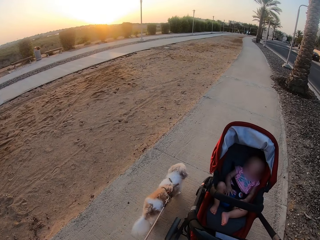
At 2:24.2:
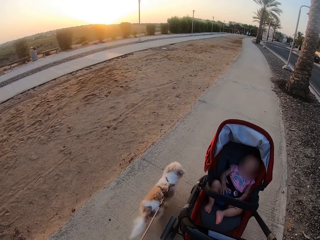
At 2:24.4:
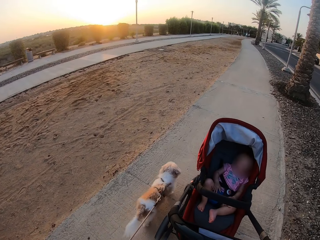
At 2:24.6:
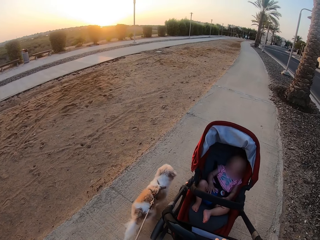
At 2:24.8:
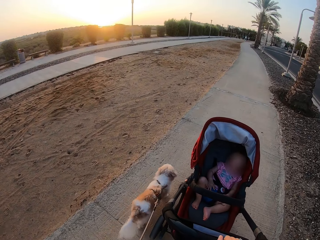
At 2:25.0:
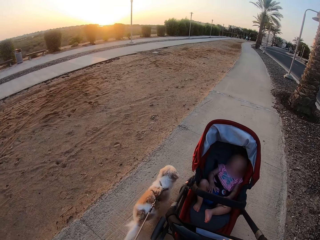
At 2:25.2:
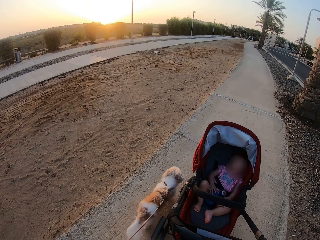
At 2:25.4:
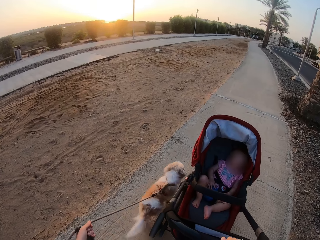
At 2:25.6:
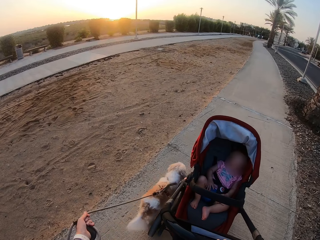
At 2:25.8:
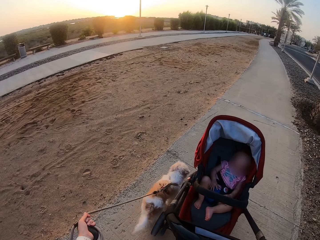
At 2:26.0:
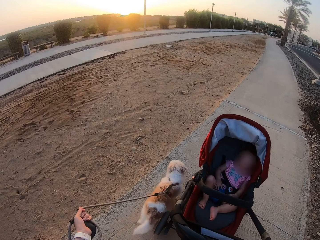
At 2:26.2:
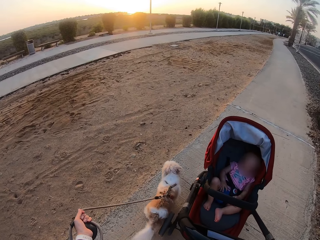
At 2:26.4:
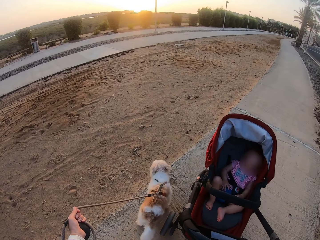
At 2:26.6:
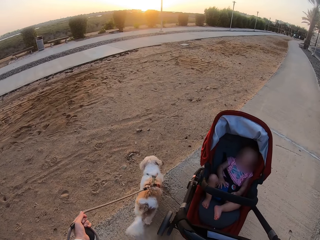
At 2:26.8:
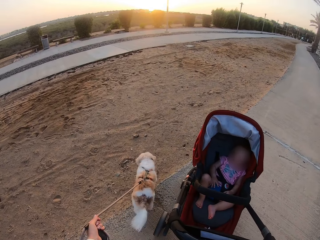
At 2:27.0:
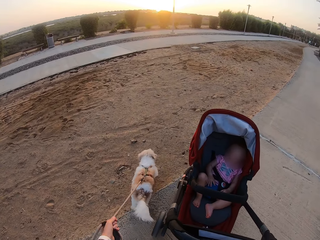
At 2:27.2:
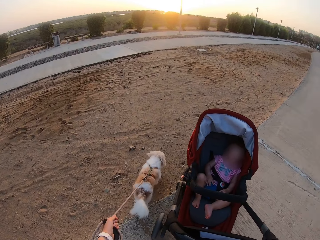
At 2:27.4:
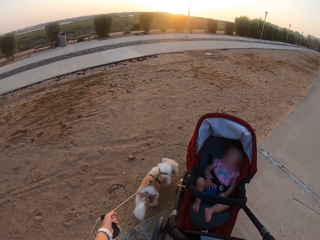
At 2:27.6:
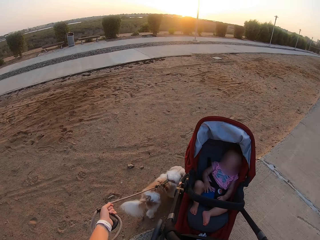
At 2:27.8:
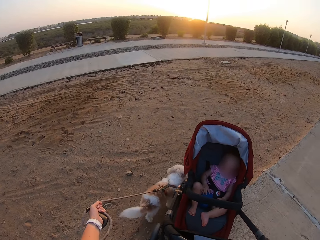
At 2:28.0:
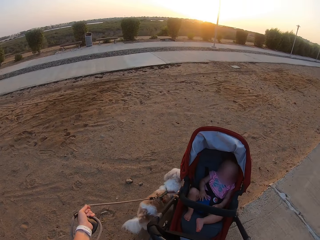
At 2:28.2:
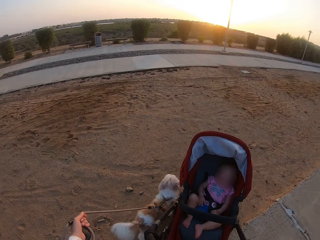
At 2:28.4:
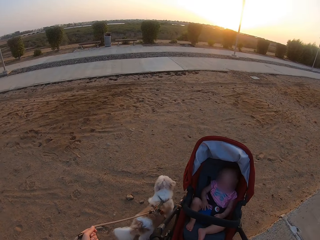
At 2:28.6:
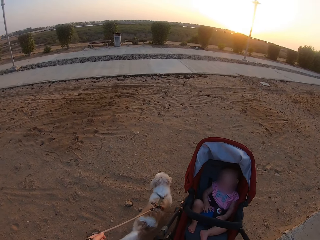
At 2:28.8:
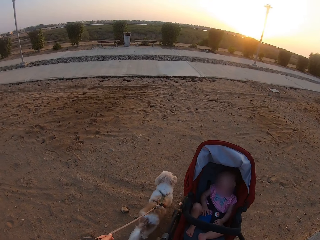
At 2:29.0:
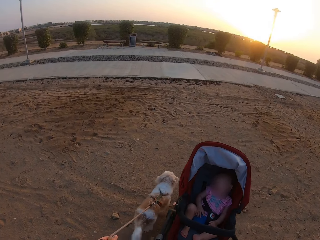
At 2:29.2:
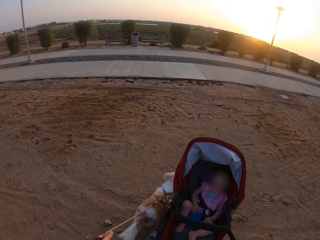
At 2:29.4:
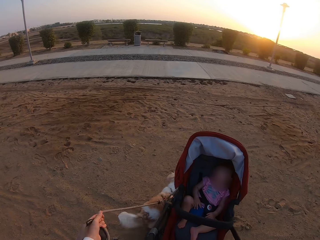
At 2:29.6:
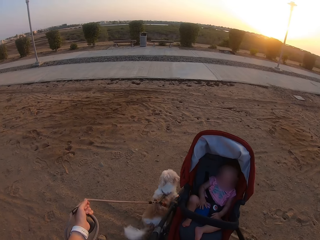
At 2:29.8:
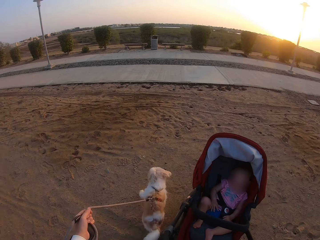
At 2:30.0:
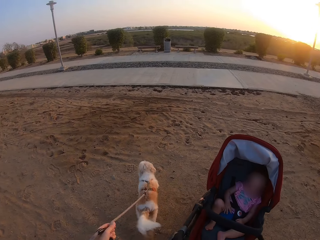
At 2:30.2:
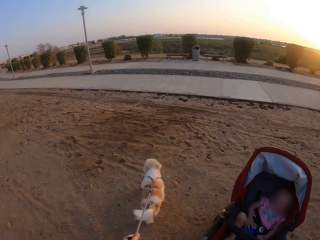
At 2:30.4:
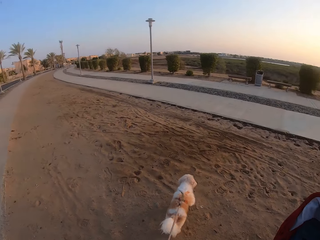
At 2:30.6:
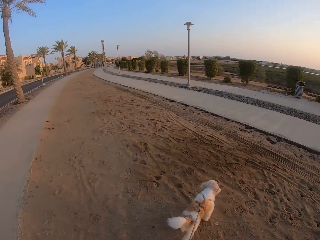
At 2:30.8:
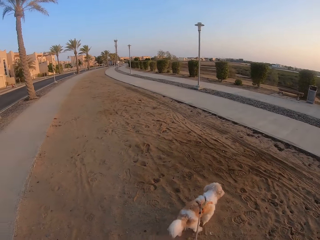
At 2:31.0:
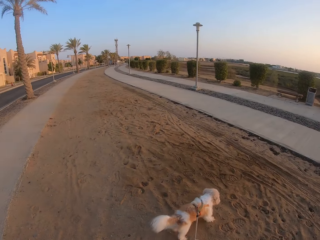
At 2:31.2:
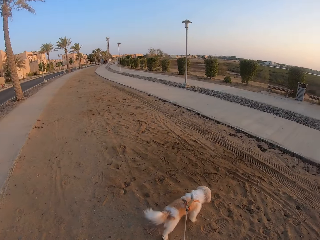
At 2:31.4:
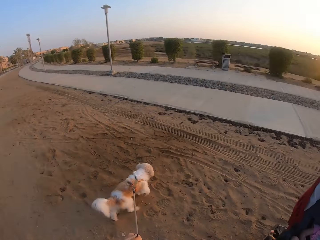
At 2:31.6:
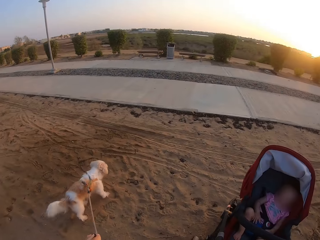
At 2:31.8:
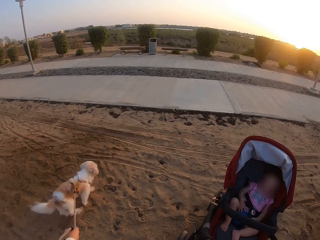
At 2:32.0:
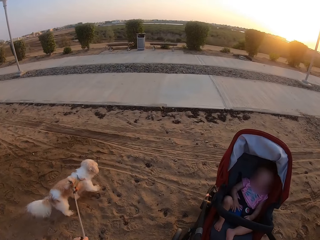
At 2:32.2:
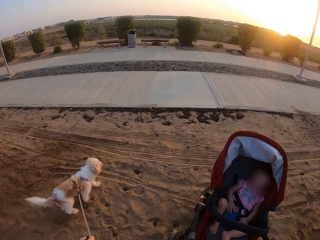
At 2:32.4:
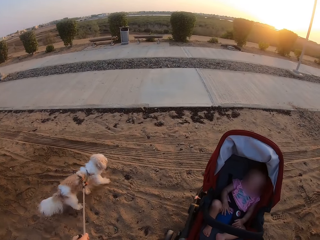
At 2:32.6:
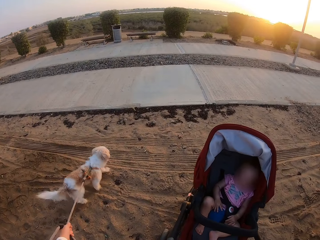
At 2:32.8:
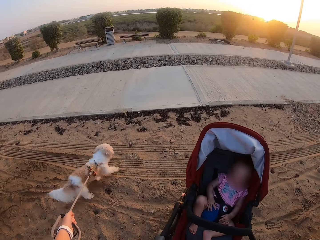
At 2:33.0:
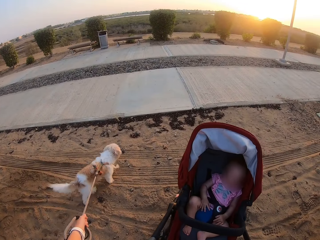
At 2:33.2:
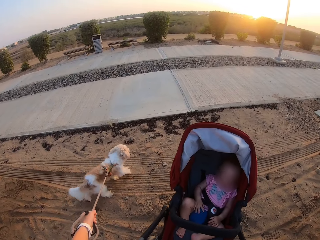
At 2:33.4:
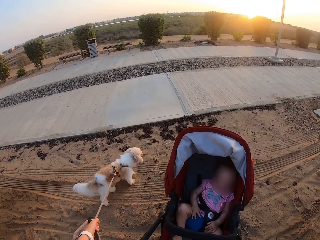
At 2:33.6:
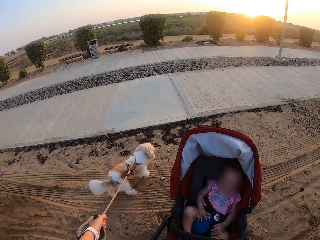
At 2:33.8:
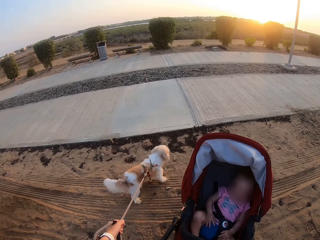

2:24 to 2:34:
The camera wearer pulls a dog with a leash. They push a baby stroller and pull the dog with the leash.

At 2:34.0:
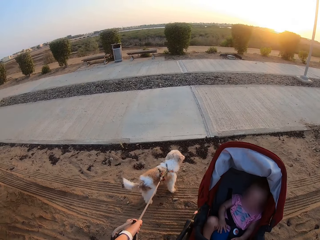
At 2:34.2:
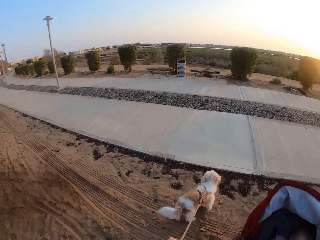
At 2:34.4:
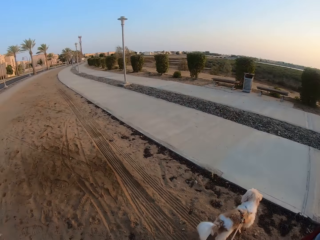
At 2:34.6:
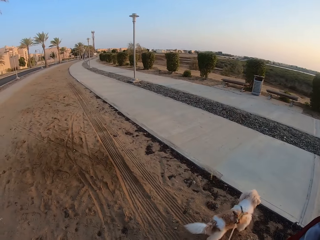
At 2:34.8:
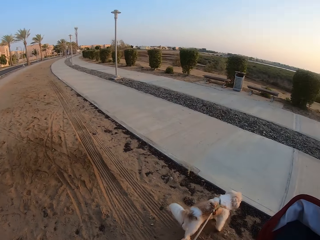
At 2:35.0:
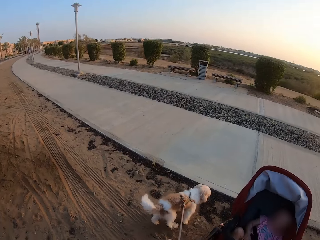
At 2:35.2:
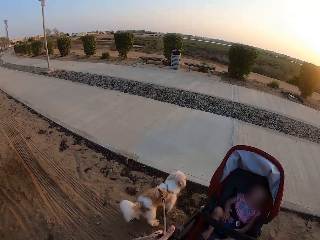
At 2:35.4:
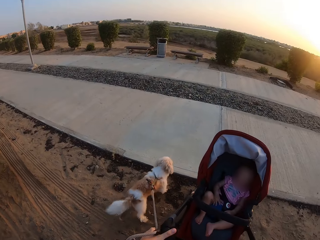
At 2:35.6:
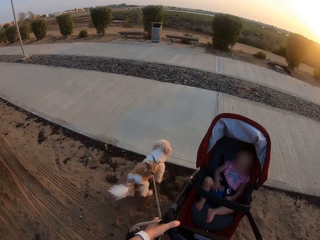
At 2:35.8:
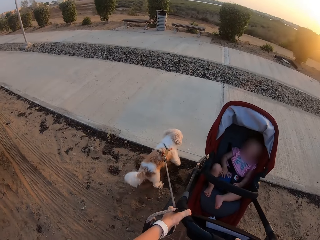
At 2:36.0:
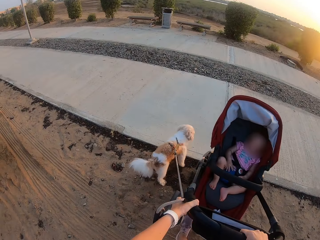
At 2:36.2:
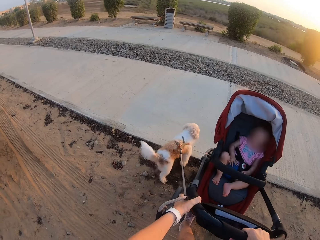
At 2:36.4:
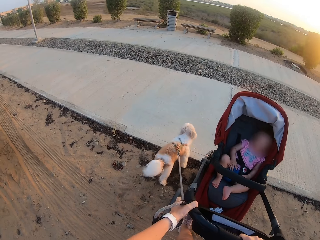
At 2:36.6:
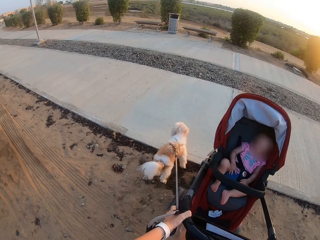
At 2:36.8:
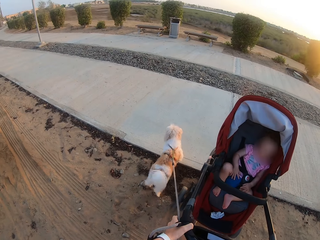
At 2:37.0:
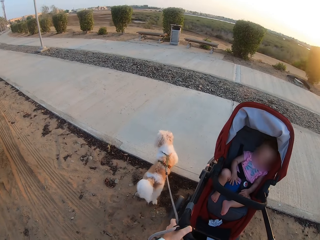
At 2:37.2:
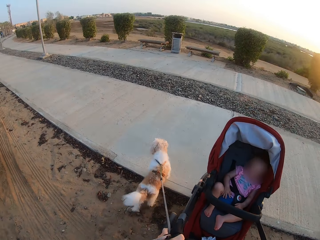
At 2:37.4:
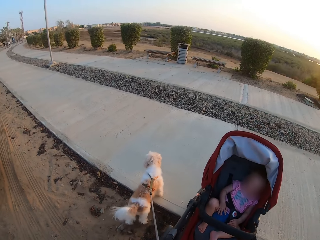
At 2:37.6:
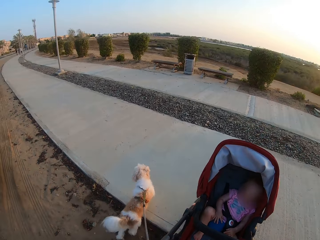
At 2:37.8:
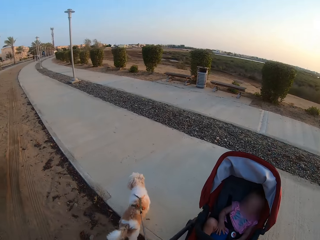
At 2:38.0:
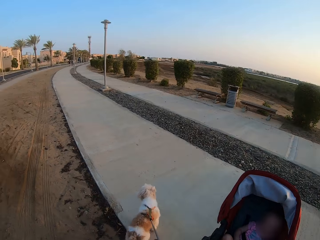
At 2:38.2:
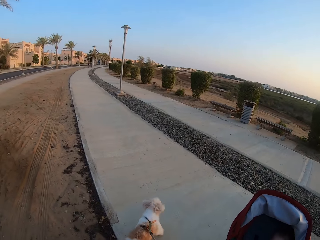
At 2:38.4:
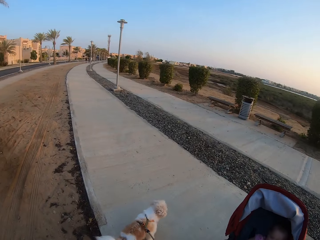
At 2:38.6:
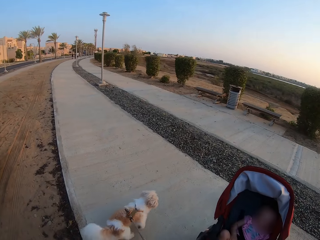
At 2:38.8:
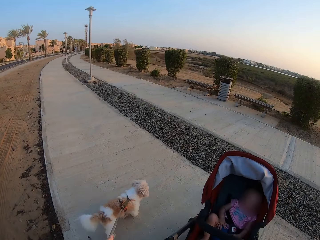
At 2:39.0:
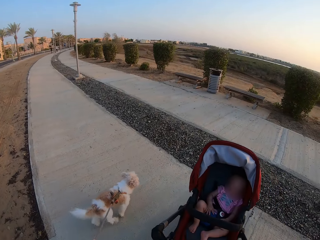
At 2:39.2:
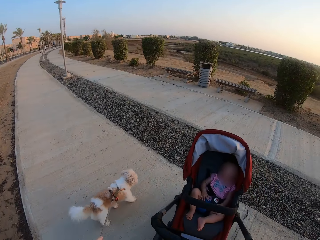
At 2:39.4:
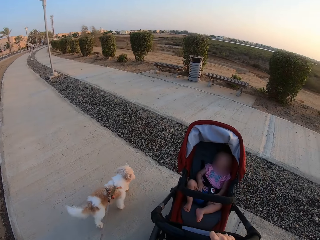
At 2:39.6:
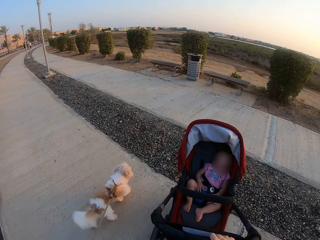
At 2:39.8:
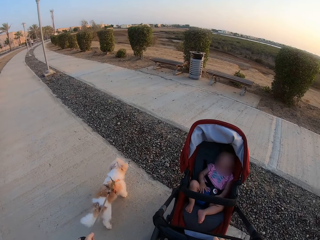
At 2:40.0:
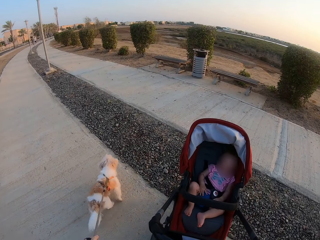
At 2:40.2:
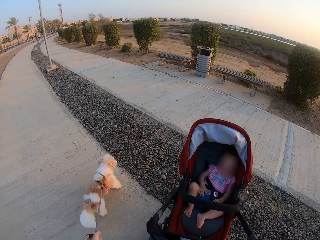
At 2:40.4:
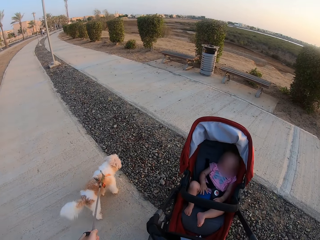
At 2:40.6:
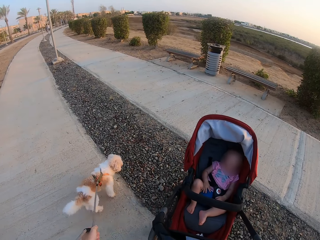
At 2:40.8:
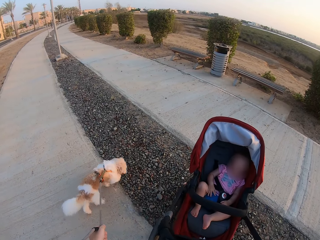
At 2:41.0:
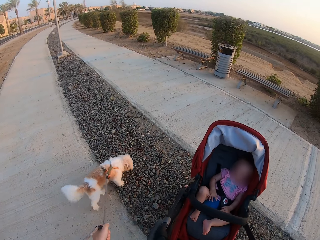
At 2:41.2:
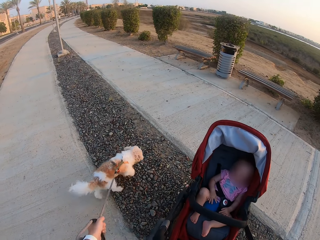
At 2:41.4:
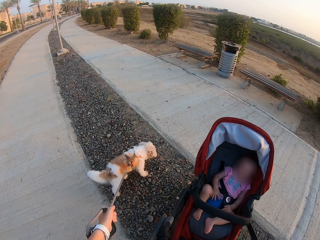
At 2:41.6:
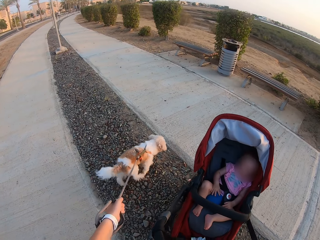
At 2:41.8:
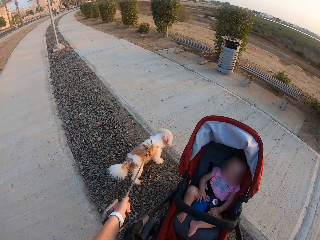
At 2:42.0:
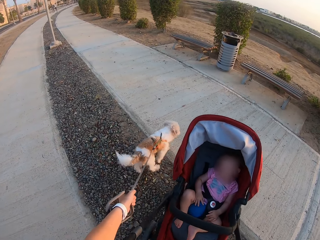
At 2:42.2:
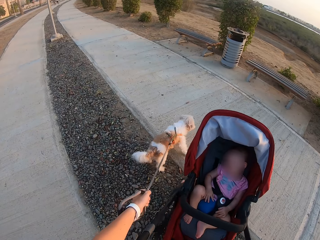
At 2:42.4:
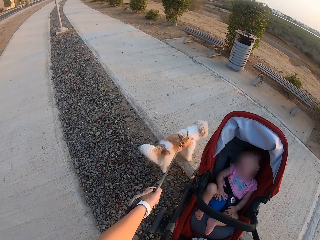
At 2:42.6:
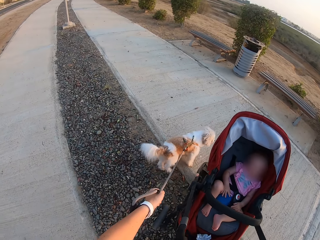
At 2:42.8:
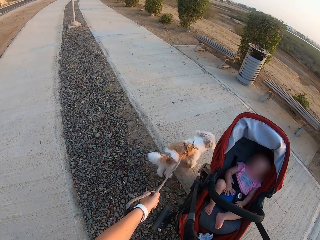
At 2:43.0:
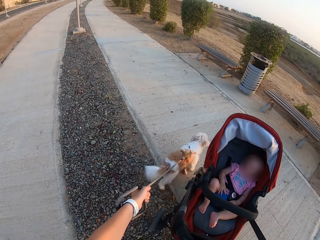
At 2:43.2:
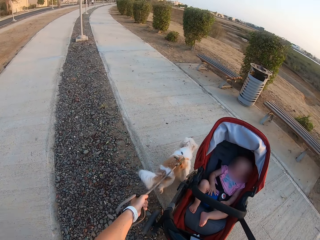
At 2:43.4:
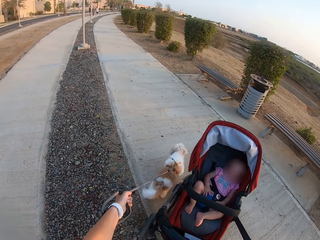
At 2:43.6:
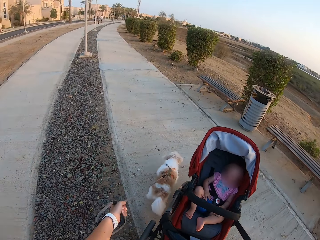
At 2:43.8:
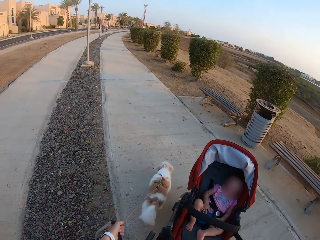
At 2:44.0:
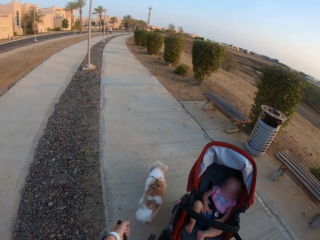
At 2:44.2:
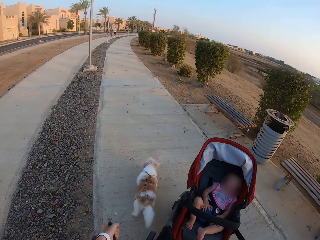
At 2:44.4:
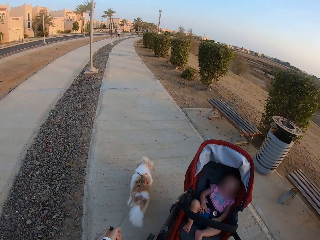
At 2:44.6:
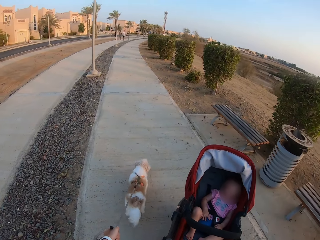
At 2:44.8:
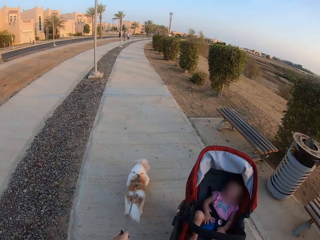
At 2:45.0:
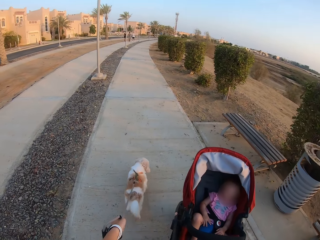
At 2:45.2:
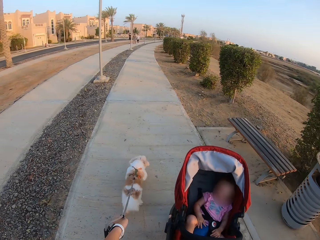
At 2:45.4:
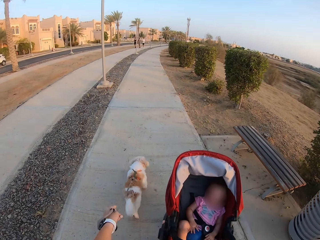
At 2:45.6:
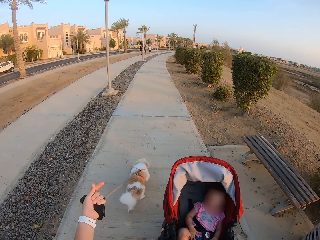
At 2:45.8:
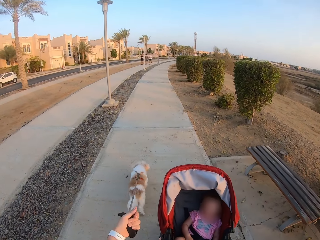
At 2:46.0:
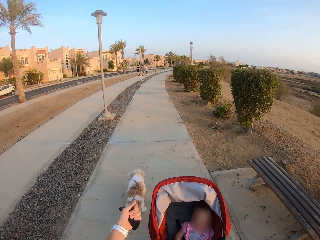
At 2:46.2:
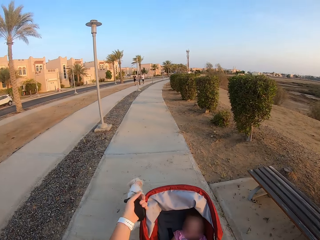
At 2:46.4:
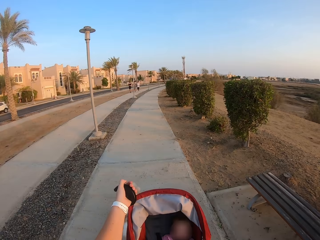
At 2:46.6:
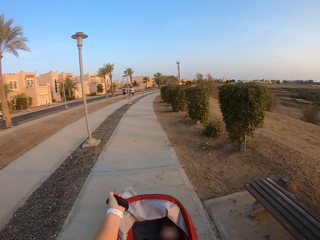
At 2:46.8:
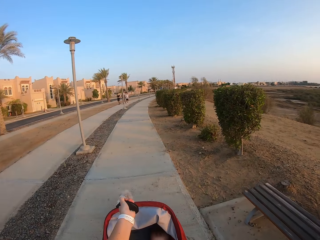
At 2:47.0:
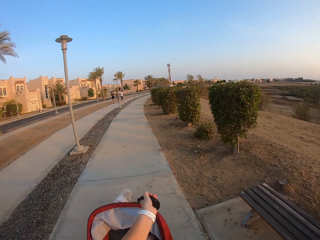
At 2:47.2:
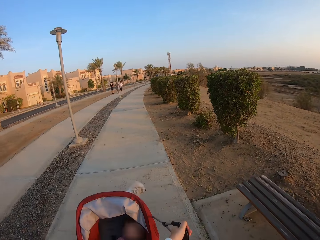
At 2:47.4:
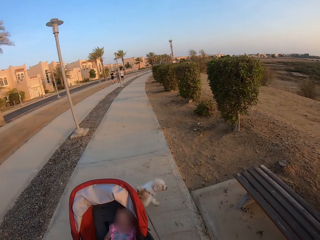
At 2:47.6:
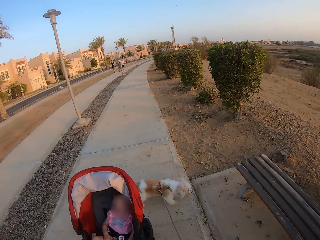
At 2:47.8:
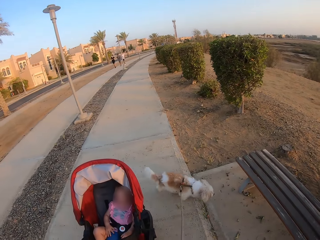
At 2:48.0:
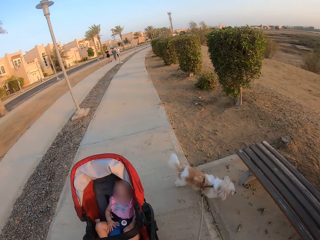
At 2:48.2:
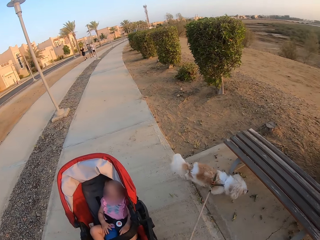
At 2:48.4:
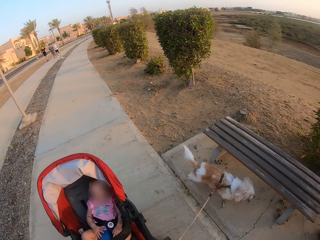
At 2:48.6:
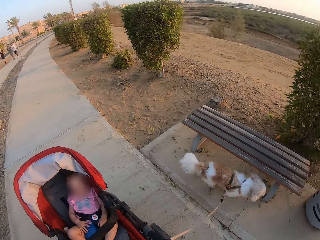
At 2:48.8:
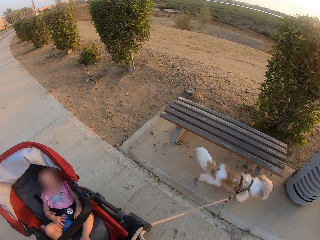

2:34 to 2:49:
The camera wearer pushes a baby stroller. They lift the baby stroller. They walk with a baby in the baby stroller and a dog with a leash along the pavement. They push the baby stroller, pull the dog with the leash, and move the leash.
